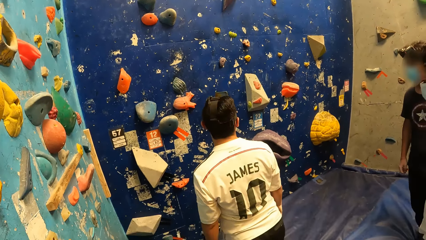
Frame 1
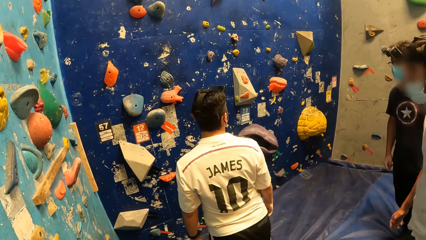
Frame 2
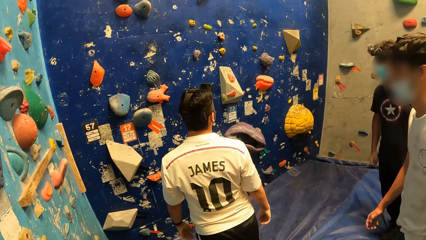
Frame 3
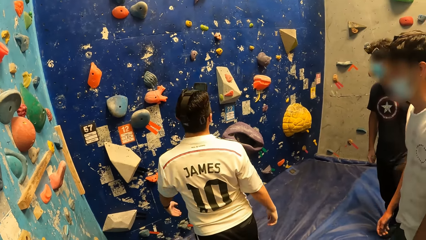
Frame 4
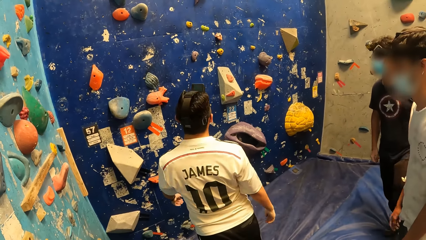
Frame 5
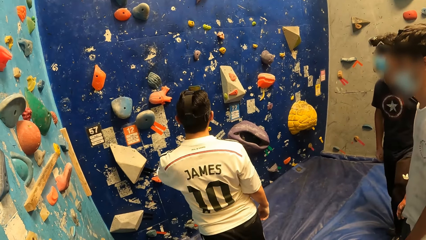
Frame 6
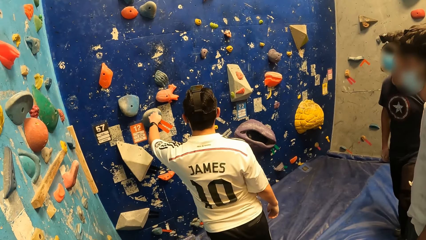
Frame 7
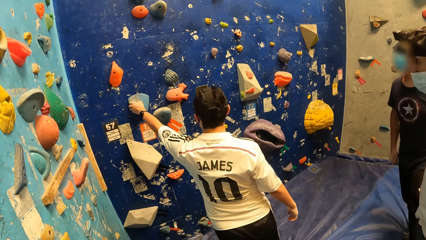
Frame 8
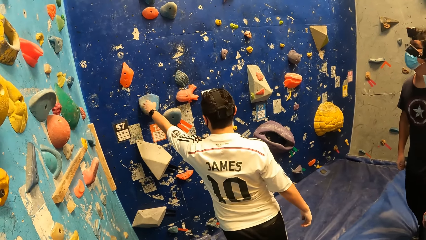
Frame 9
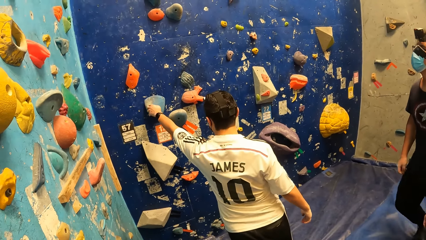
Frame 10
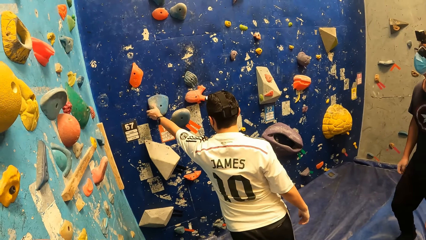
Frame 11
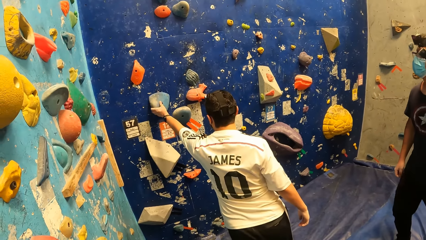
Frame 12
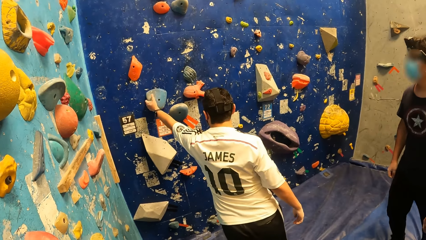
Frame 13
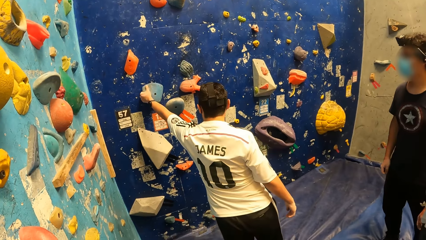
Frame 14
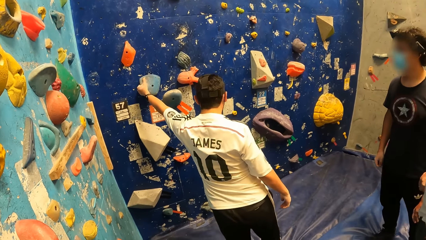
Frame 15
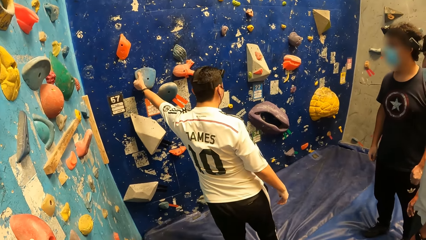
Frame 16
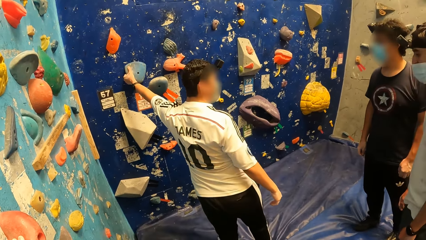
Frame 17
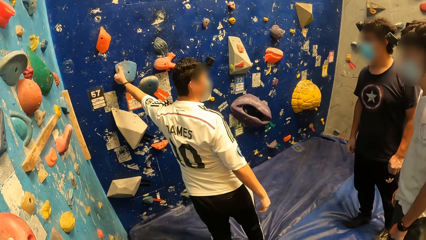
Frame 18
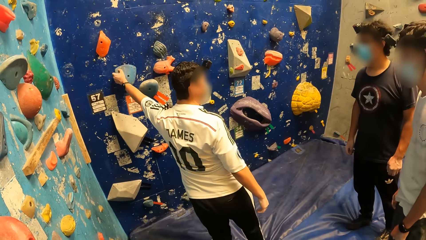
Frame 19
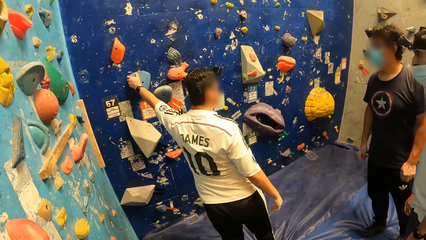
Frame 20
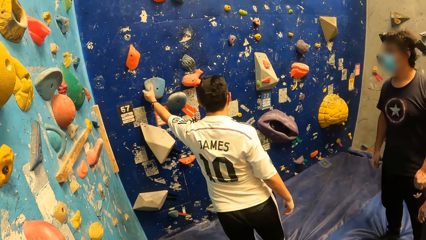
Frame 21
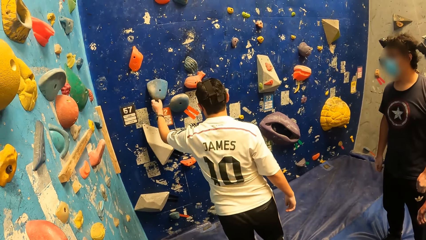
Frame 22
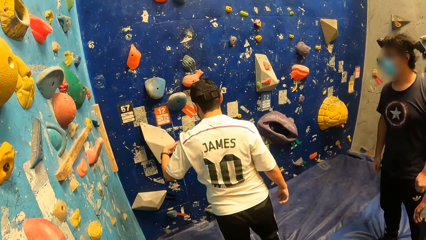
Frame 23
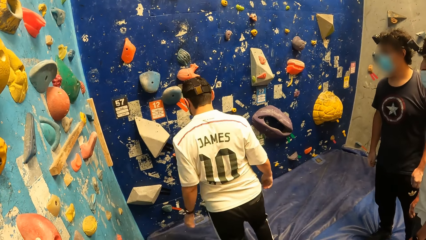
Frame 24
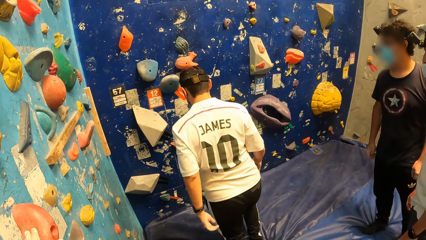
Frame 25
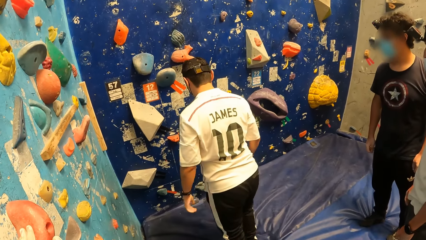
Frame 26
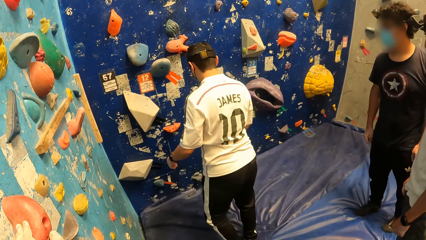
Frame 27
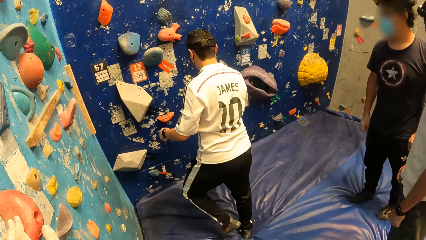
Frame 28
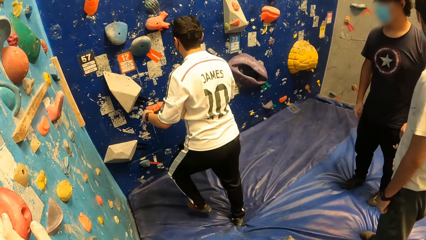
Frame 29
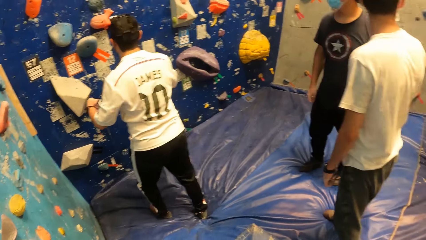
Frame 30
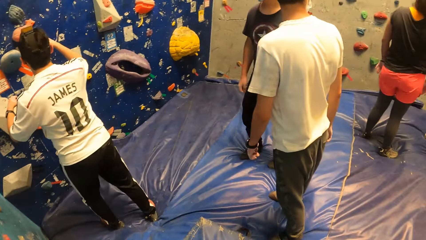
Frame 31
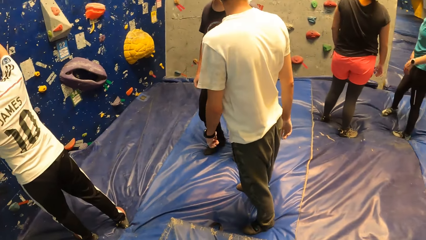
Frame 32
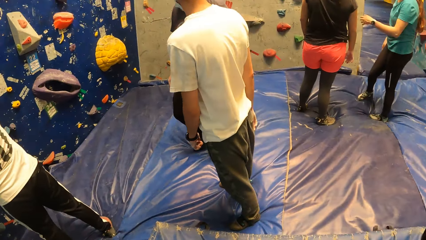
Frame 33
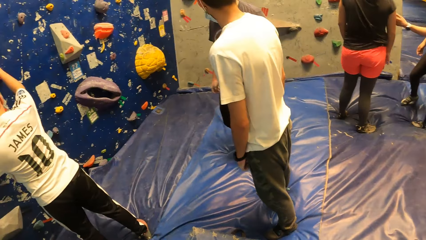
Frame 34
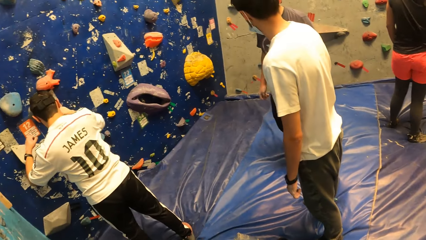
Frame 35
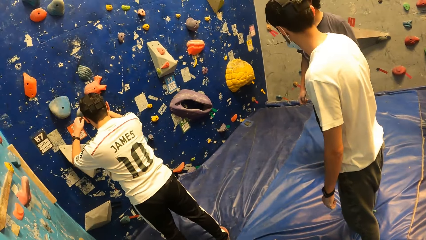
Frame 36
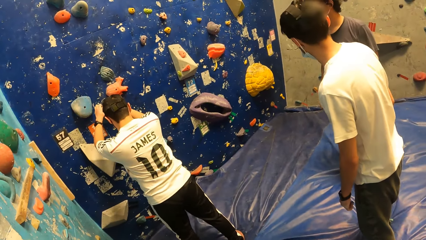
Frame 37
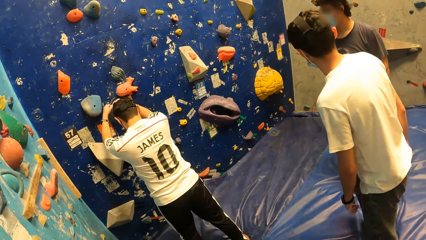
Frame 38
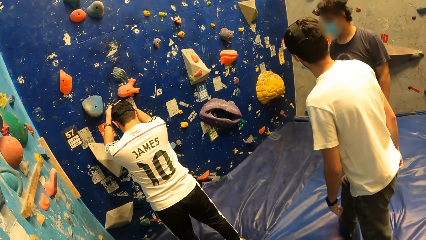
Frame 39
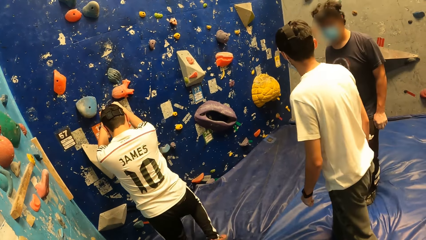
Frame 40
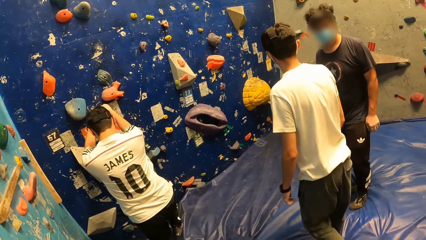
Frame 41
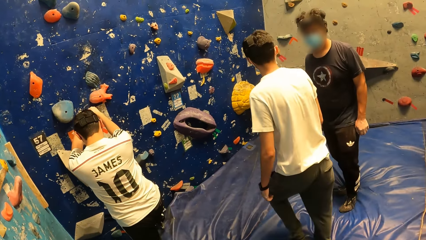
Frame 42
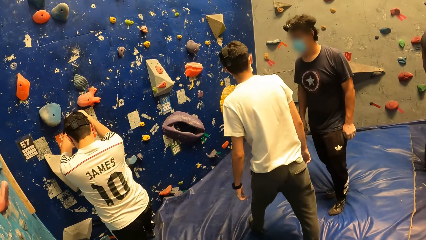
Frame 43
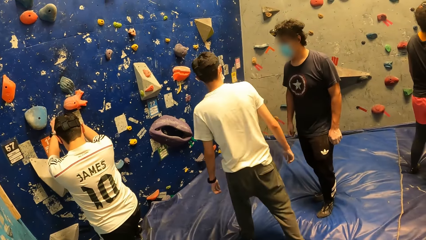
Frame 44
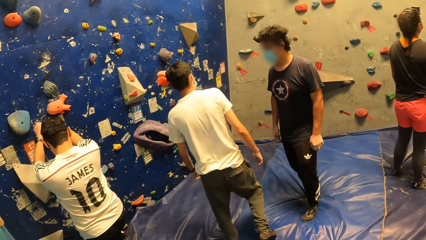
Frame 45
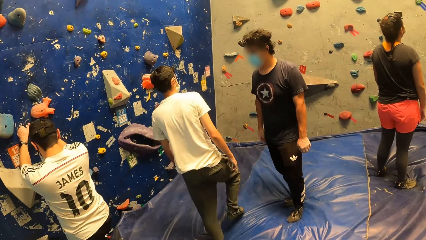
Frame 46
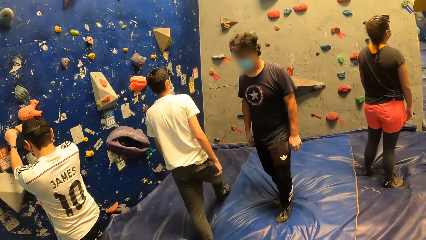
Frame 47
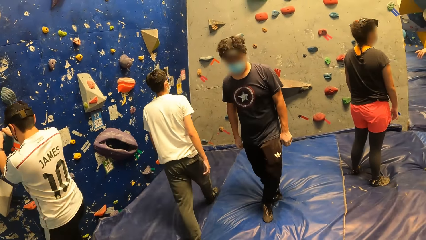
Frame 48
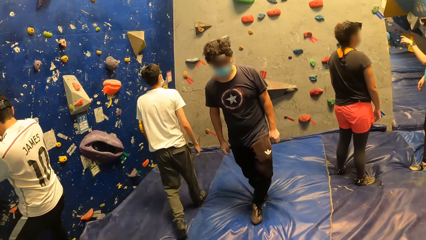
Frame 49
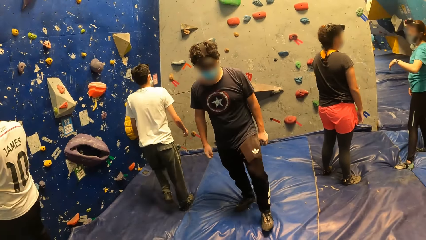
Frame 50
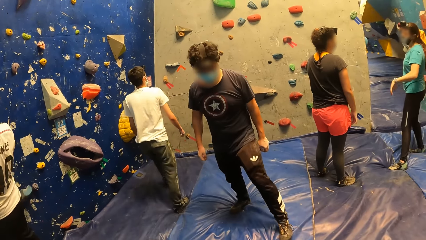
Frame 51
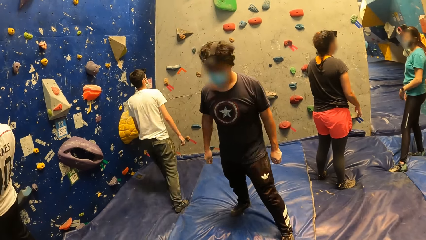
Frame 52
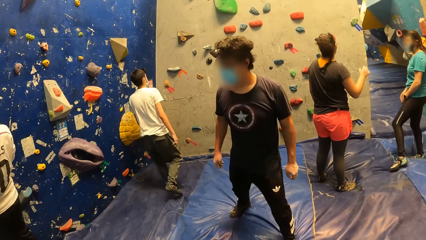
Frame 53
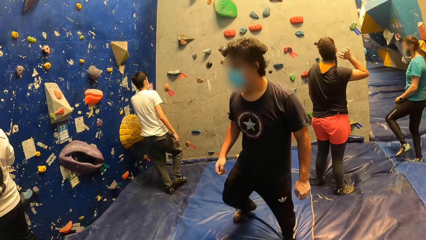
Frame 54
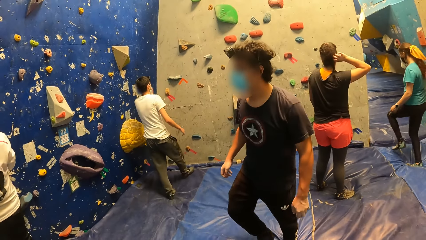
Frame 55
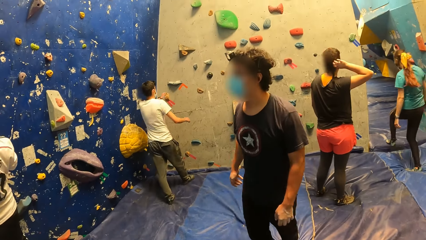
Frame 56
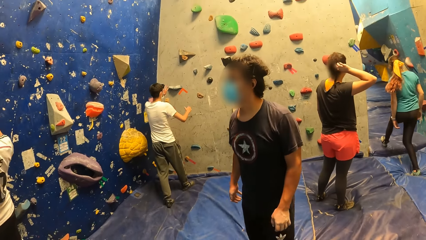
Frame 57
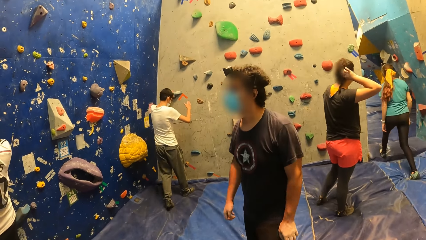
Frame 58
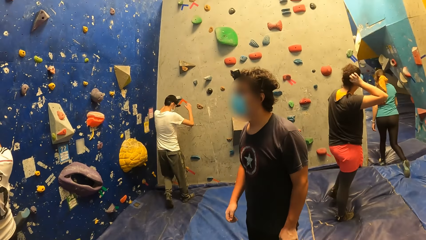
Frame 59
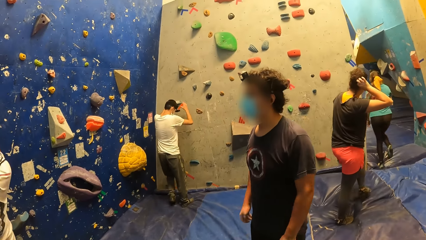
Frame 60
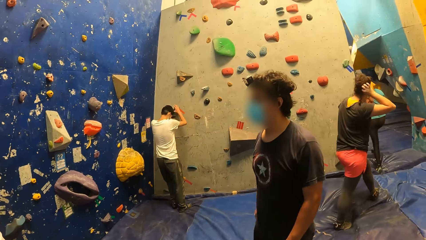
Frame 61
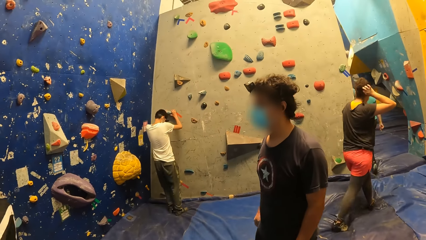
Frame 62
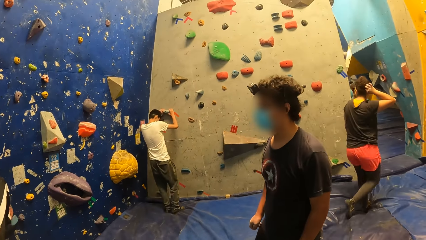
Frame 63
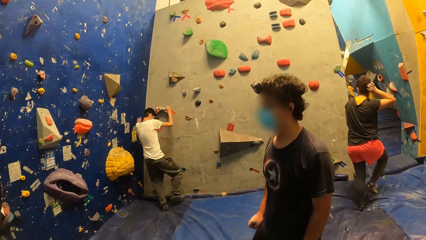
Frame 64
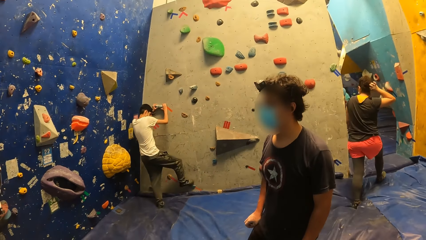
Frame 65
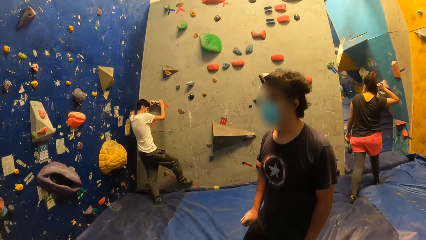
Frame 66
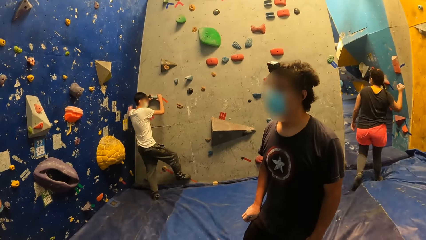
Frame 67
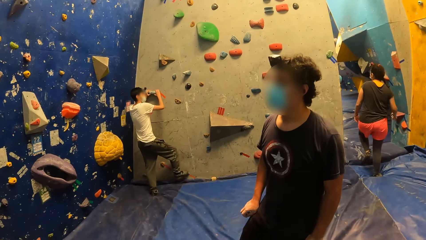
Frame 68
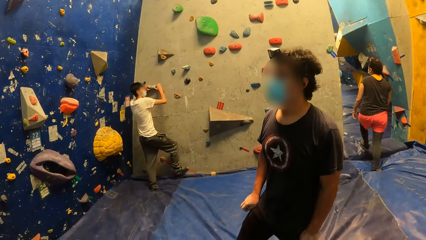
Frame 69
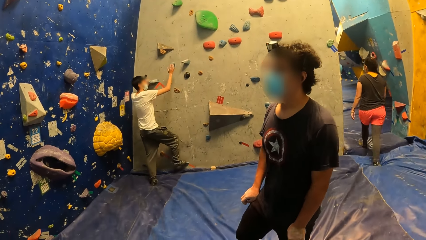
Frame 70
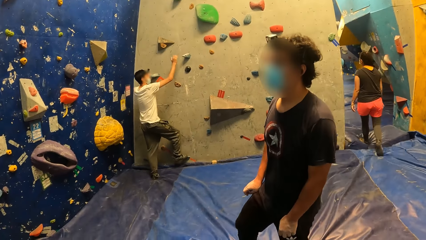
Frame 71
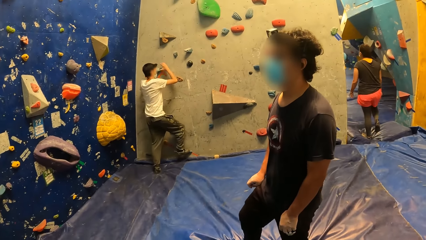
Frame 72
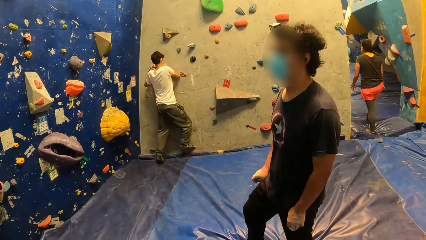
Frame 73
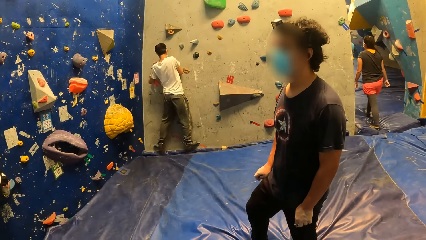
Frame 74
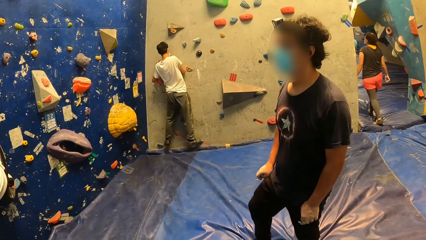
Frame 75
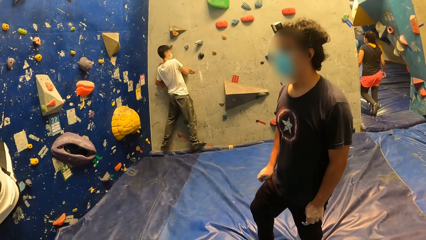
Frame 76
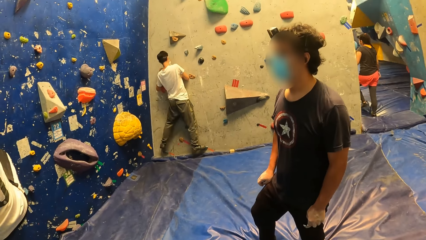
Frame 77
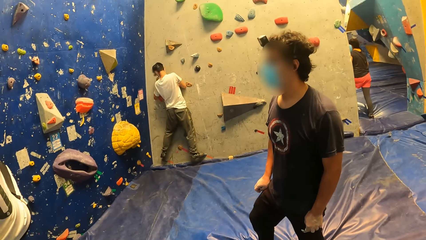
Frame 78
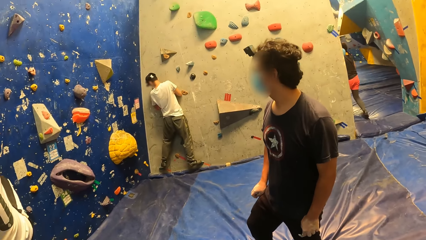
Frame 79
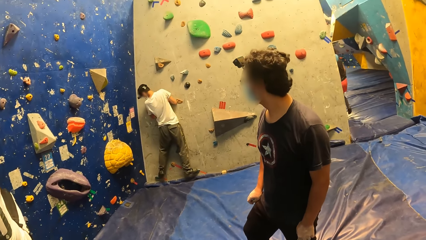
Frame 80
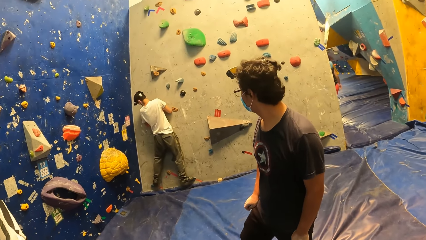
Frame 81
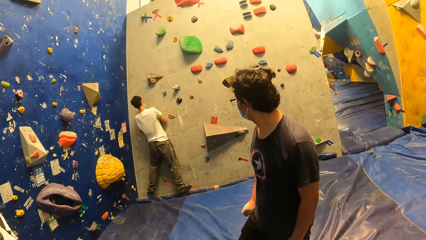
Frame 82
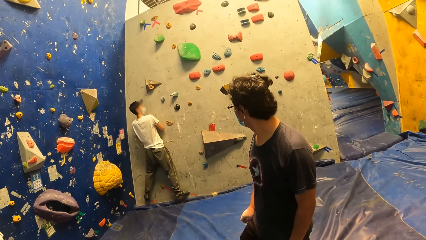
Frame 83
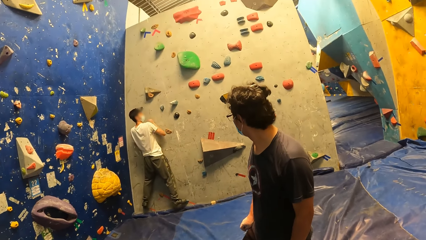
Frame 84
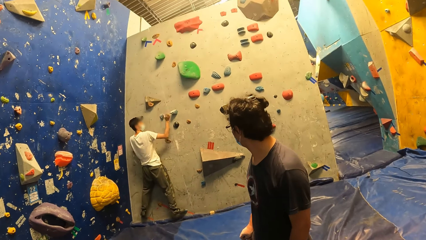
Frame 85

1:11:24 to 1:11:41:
A man touches the climbing hold on the bouldering wall with his left hand. The man holds the climbing hold on the bouldering wall with both hands and climbs the bouldering wall with both hands. Another man holds the climbing hold on the bouldering wall with both hands and climbs the bouldering wall with both hands.
